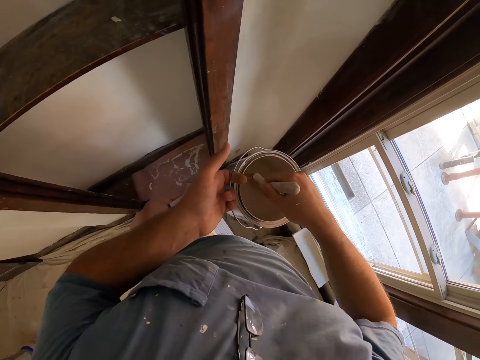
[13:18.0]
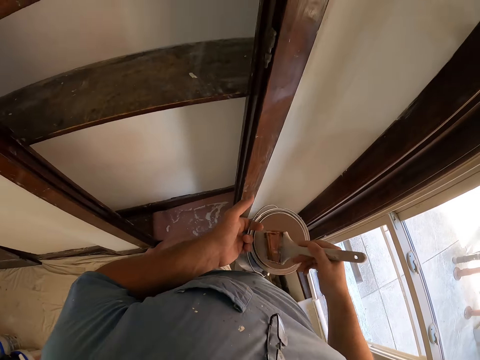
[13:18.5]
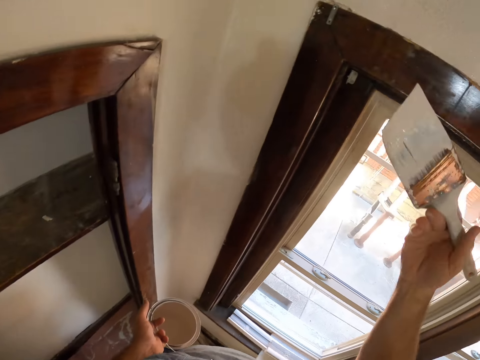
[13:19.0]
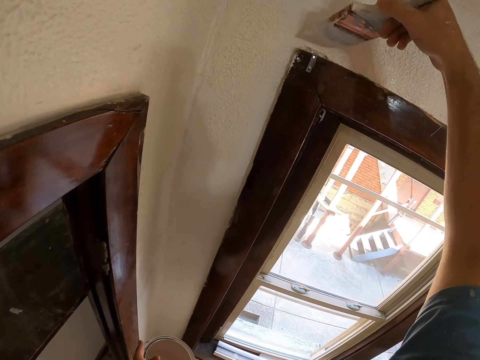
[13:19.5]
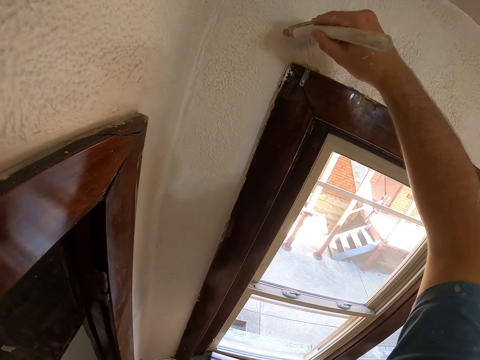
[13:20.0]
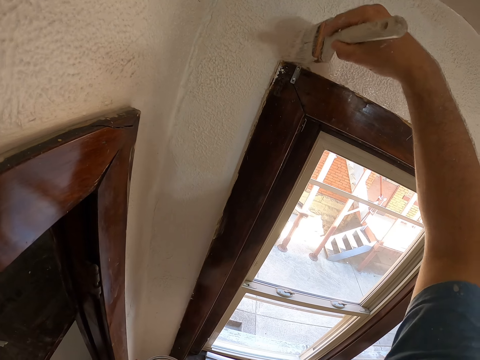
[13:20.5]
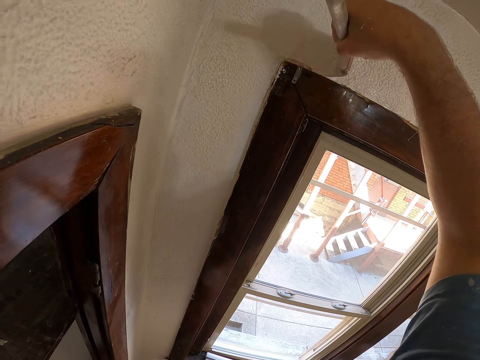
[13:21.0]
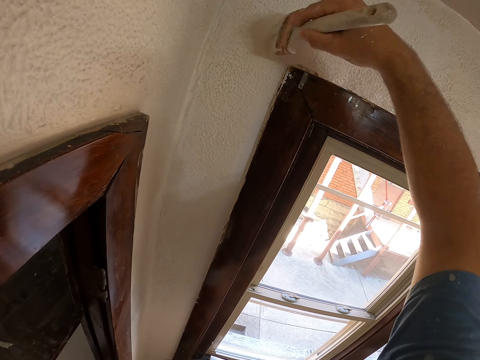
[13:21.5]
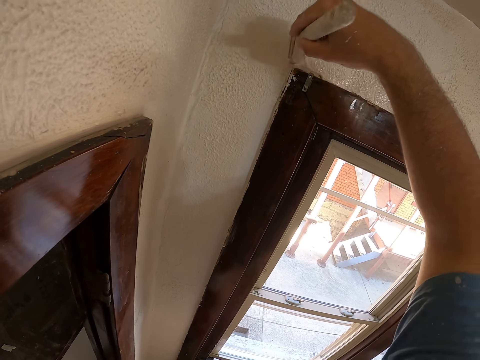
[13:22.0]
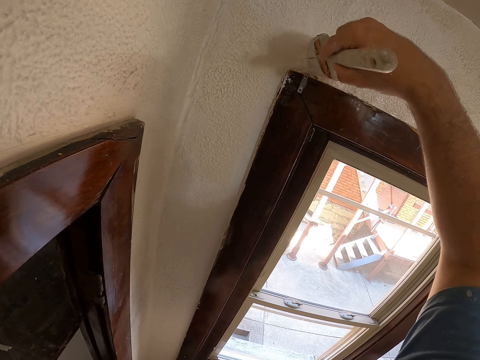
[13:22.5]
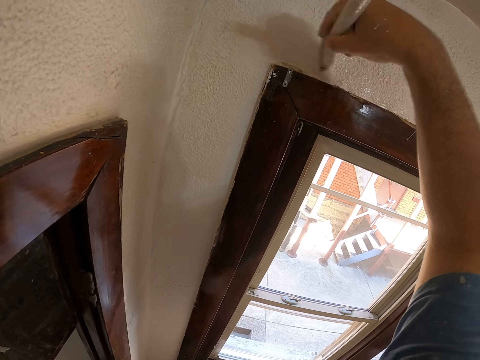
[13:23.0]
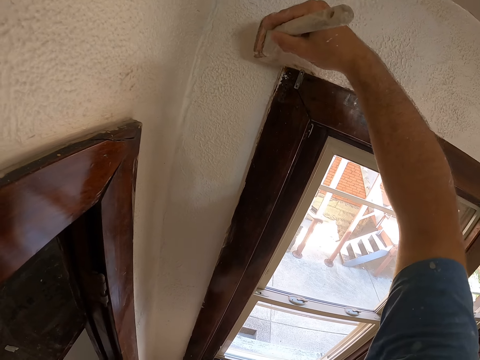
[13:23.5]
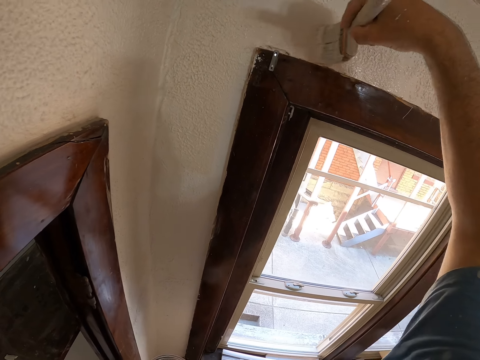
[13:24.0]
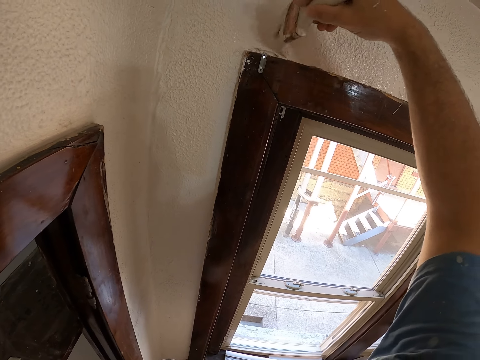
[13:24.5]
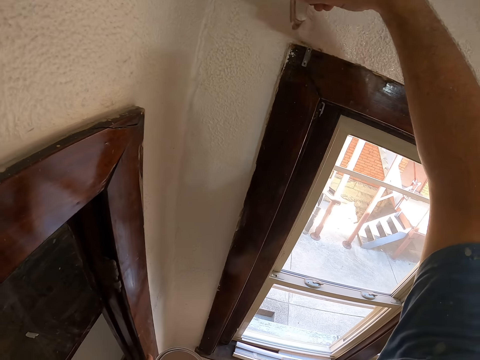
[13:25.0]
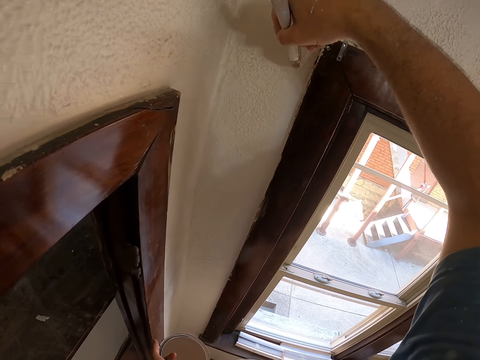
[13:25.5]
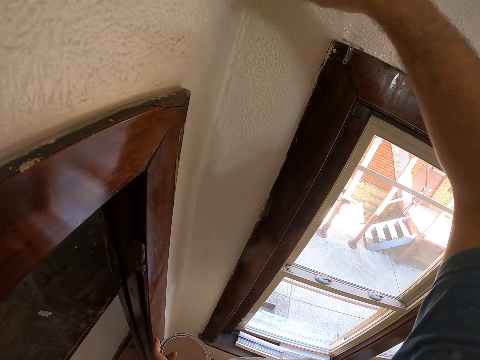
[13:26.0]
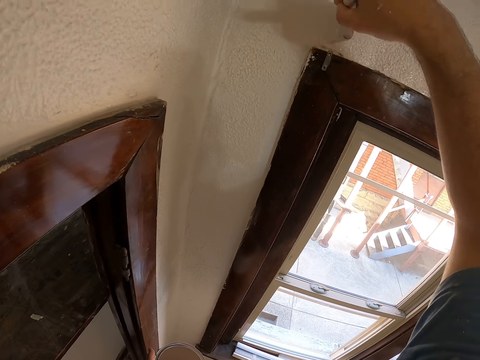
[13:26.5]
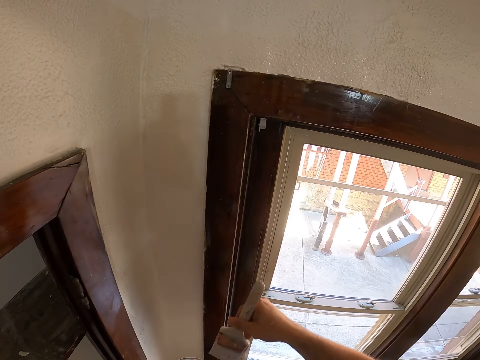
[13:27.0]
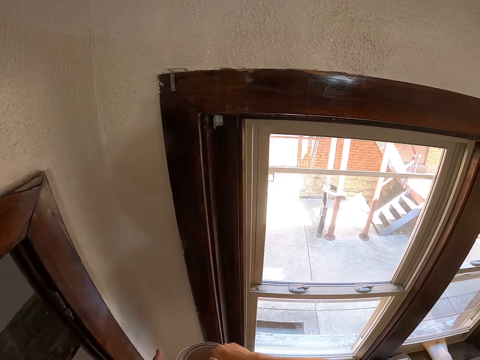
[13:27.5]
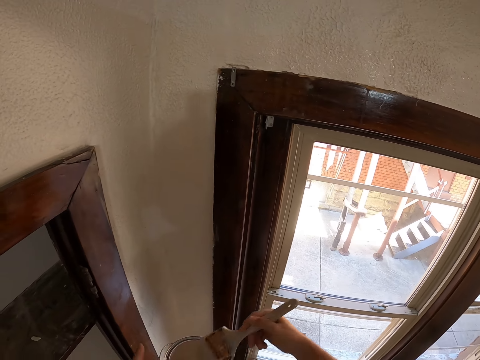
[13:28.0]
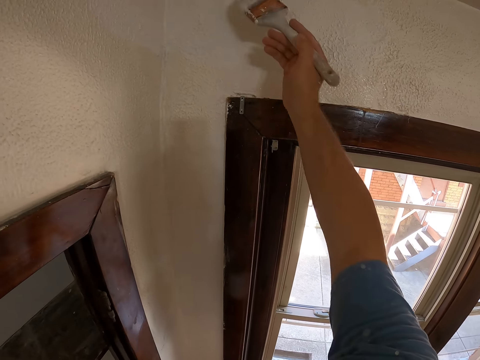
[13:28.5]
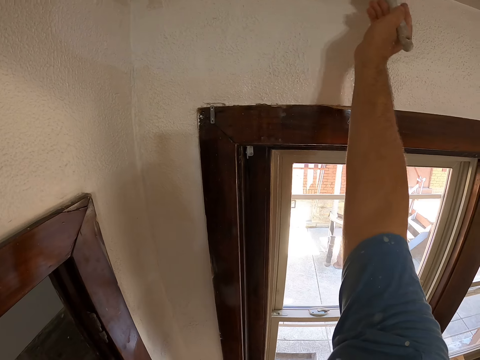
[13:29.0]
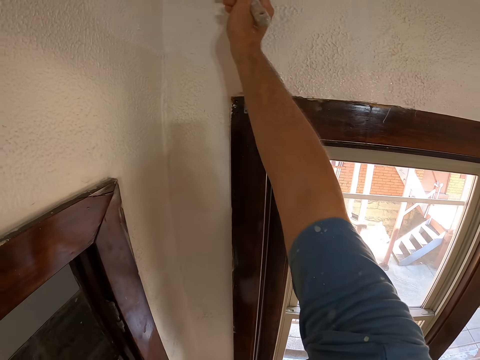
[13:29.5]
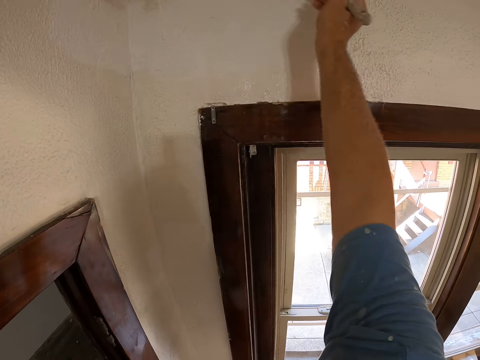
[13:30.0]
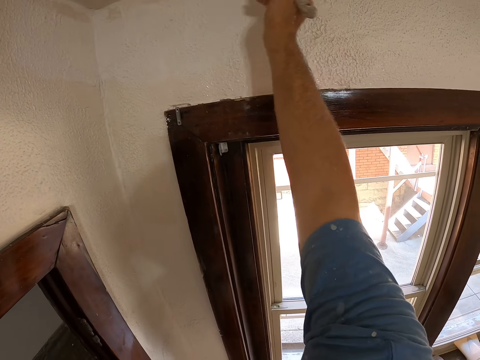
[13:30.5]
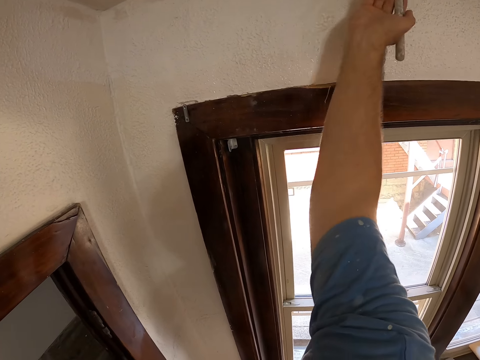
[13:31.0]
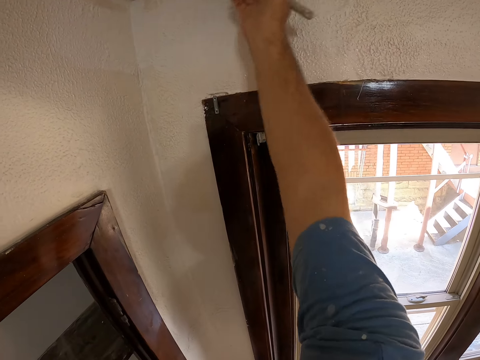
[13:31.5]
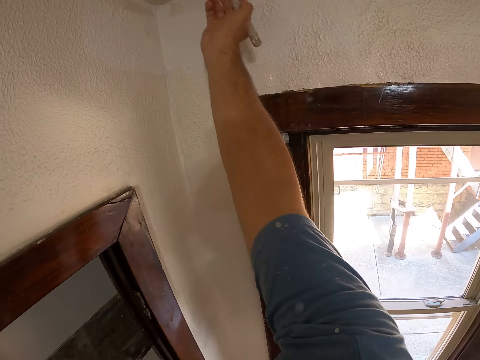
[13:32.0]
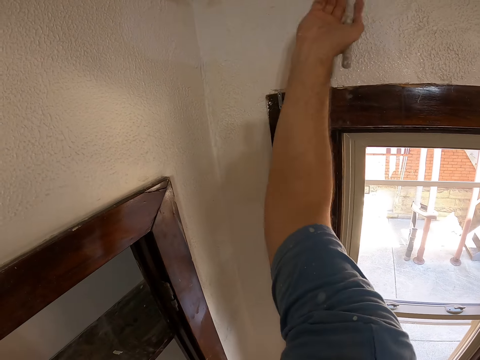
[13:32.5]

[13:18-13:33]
The camera wearer dips the paint brush on the paint tin. They paint the wall with the paintbrush. They dip the paint brush on the paint tin. They paint the wall with the paintbrush.

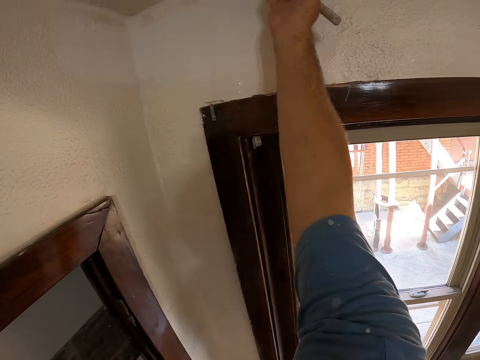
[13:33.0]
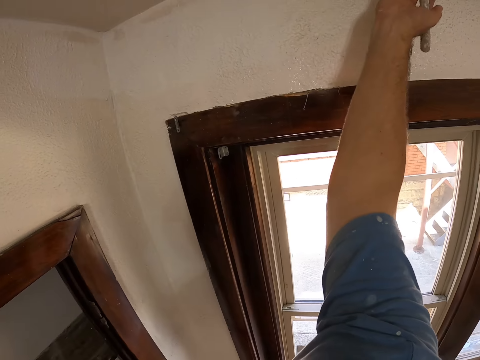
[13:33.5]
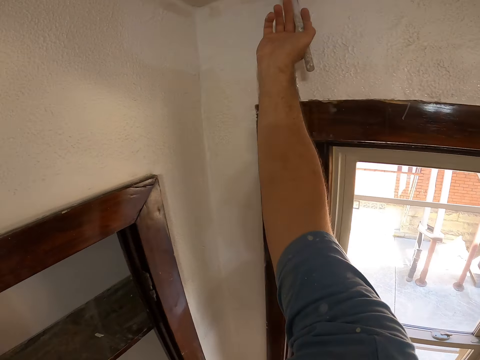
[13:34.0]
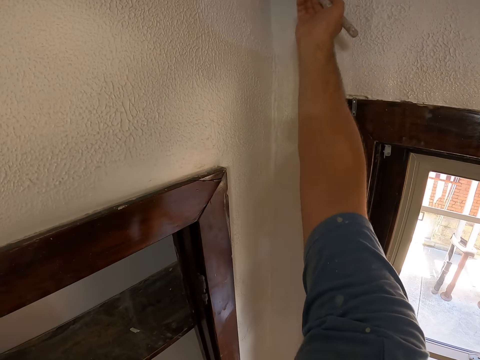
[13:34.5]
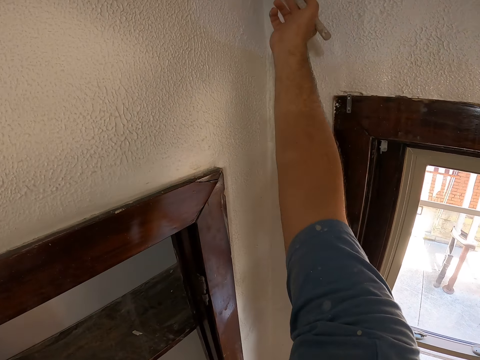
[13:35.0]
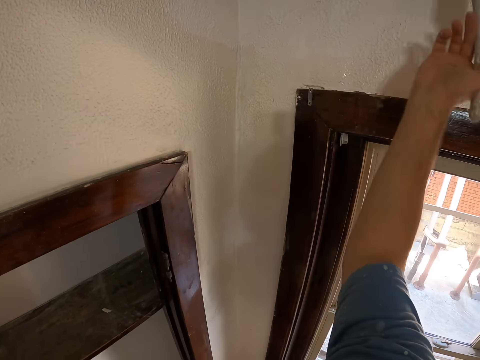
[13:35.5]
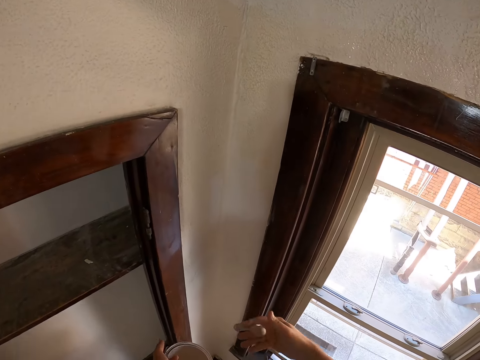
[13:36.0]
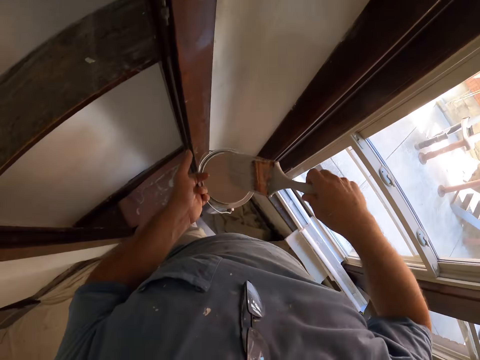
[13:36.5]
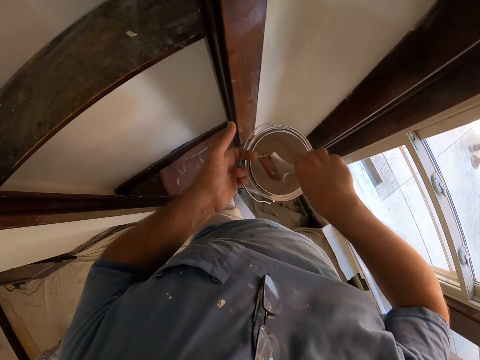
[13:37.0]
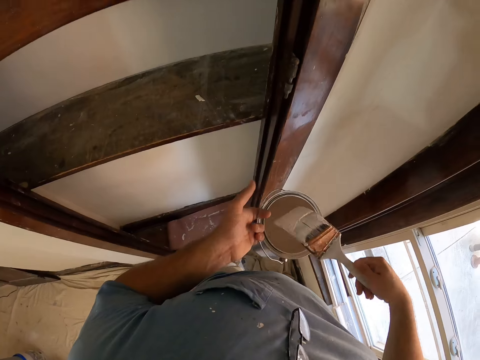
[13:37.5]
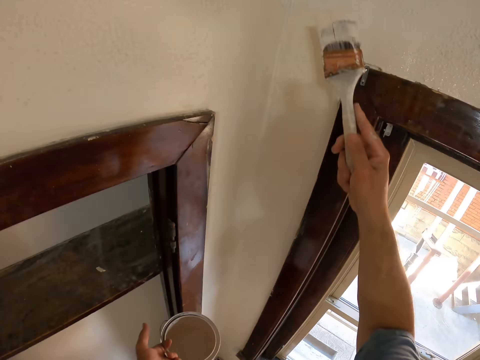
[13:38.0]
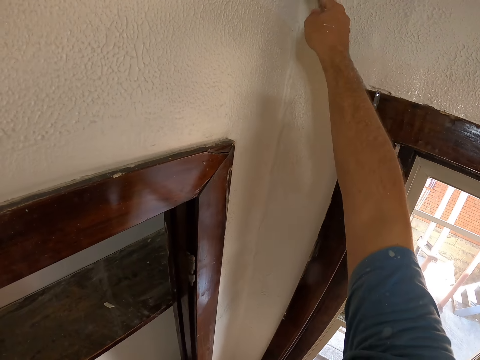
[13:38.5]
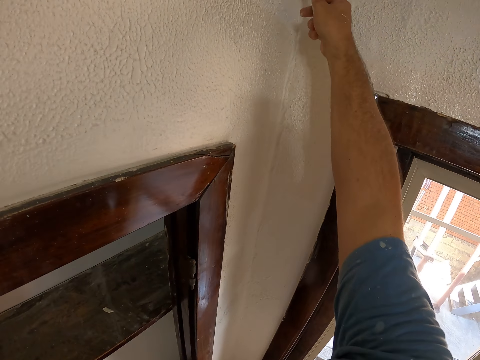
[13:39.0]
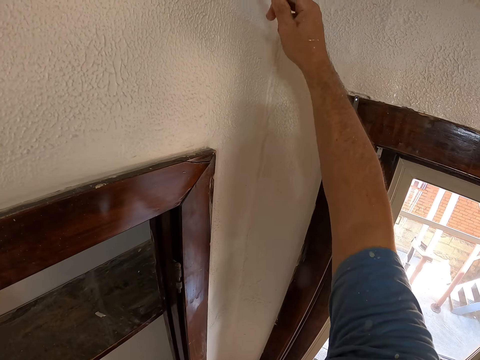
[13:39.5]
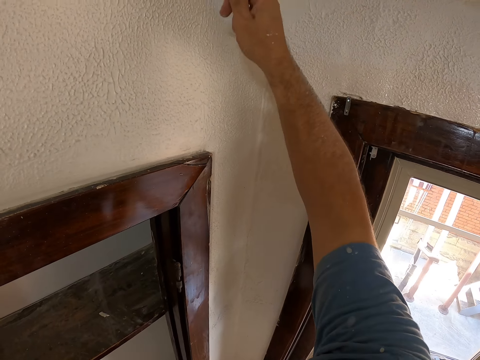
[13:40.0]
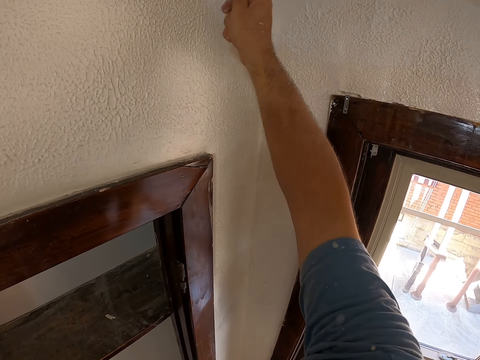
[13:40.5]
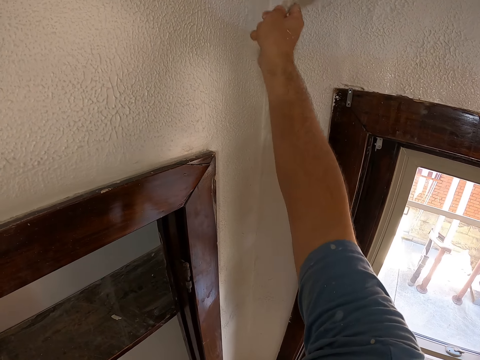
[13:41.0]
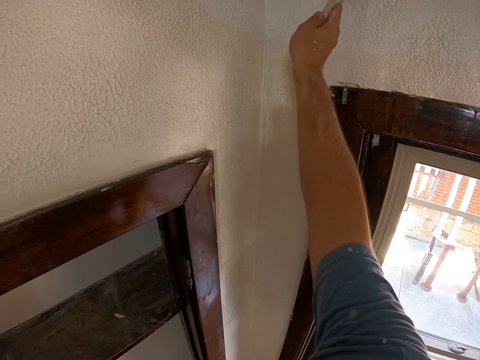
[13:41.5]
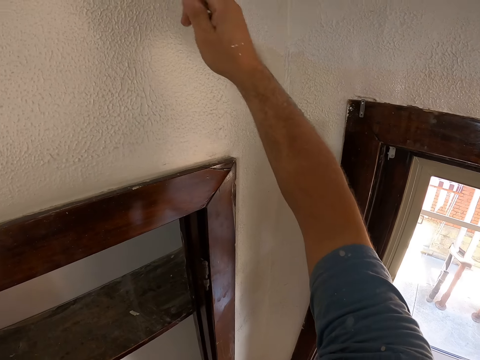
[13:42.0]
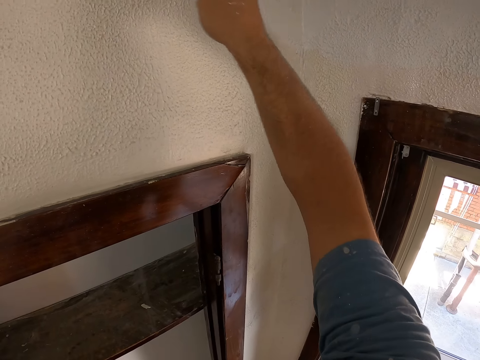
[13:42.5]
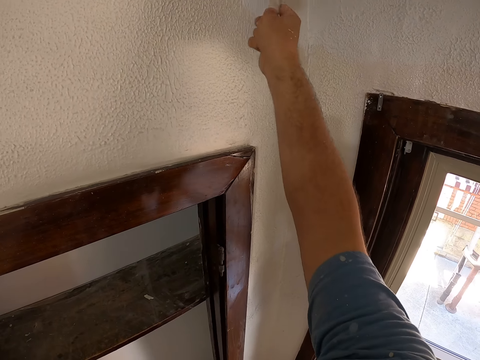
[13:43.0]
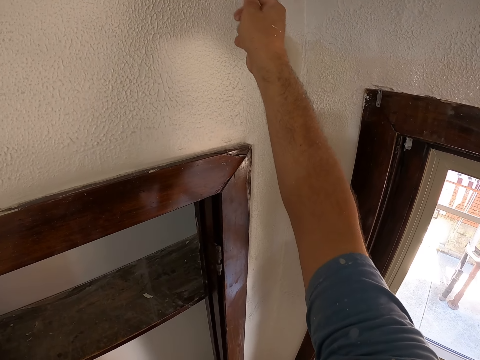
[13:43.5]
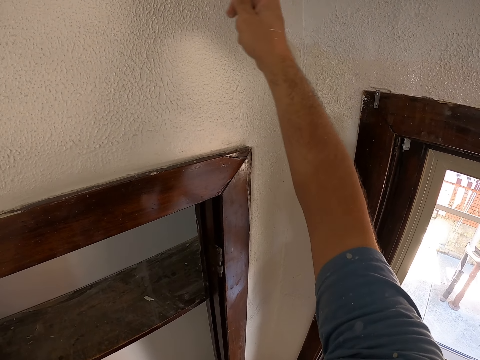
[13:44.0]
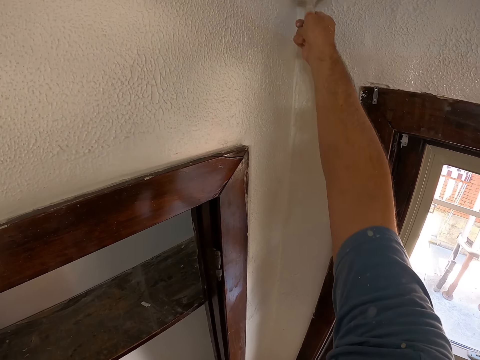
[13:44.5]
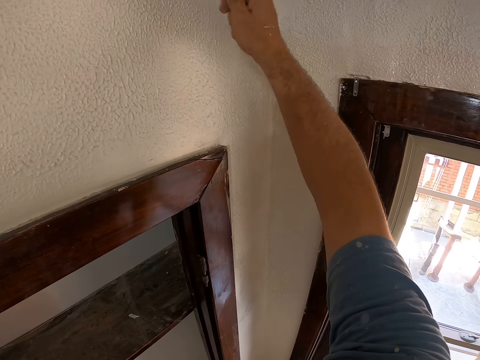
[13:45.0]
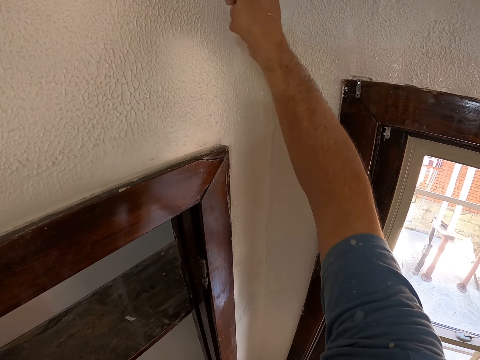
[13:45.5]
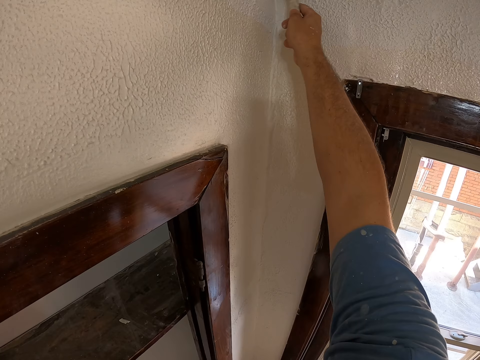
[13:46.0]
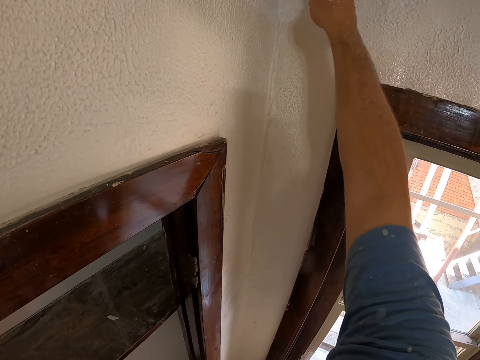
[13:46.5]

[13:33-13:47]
The camera wearer dips the paint brush on the paint tin. They paint the wall with the paintbrush.
